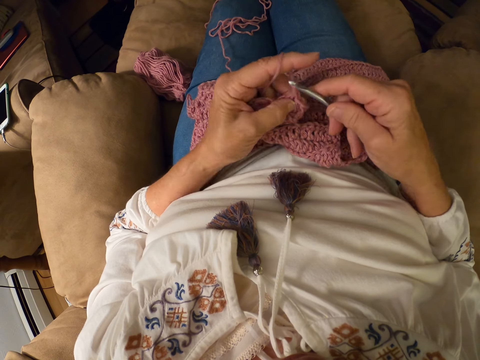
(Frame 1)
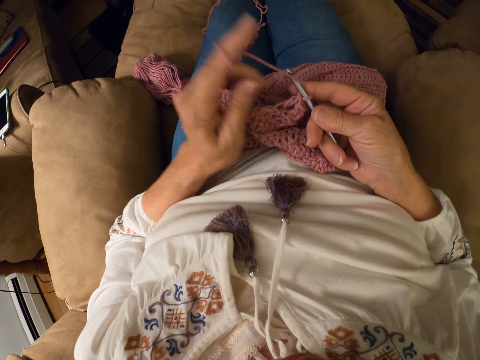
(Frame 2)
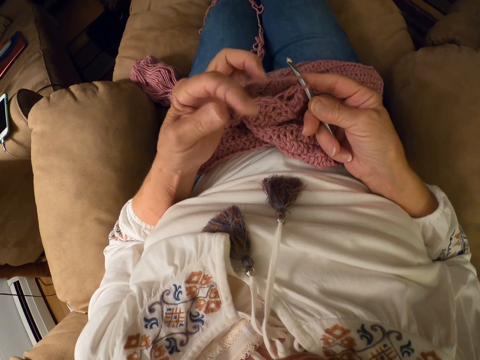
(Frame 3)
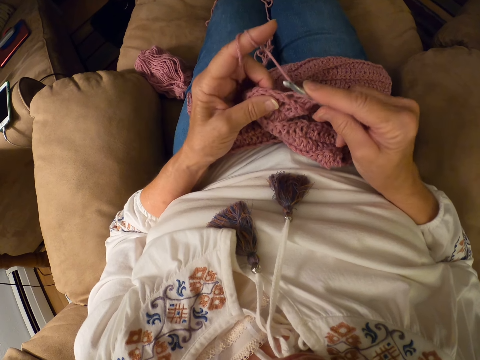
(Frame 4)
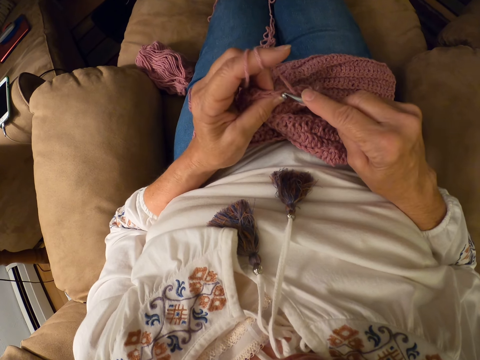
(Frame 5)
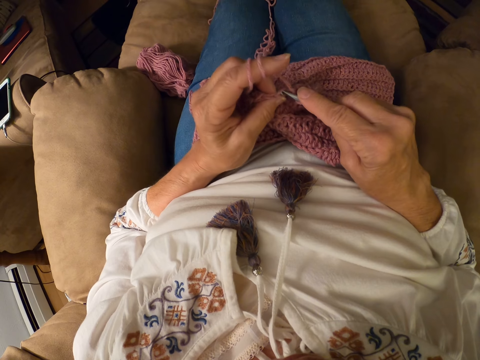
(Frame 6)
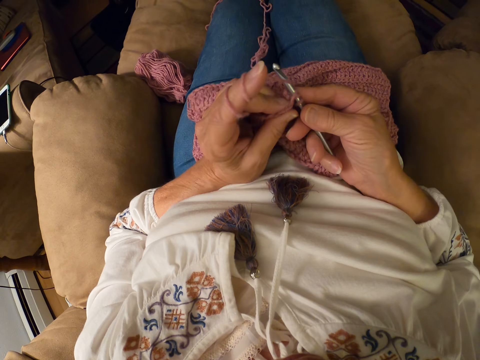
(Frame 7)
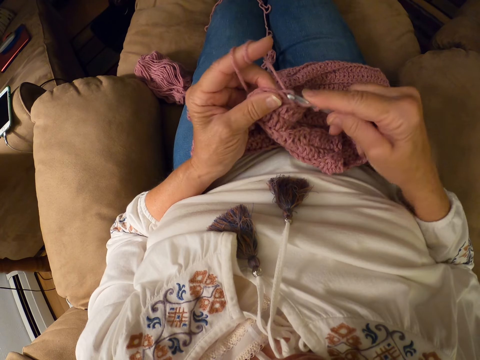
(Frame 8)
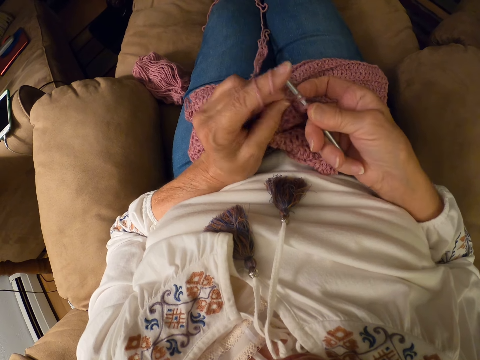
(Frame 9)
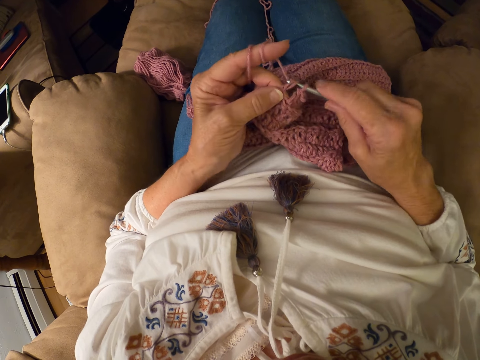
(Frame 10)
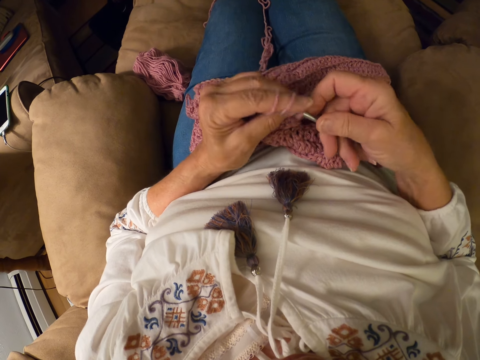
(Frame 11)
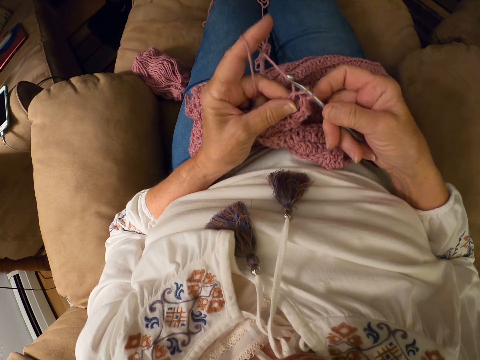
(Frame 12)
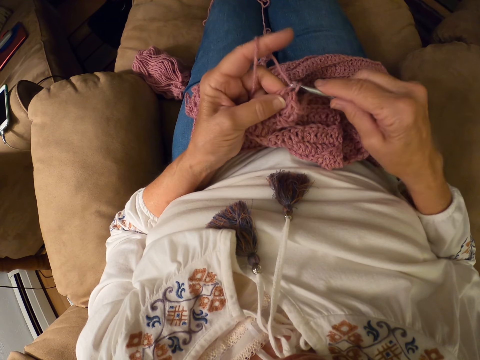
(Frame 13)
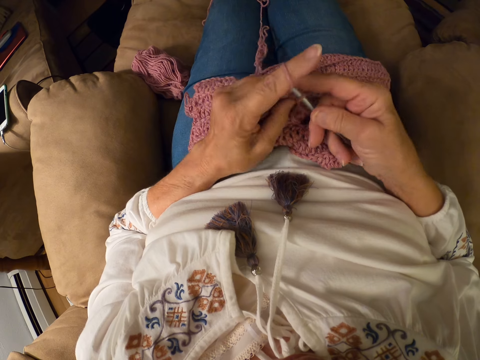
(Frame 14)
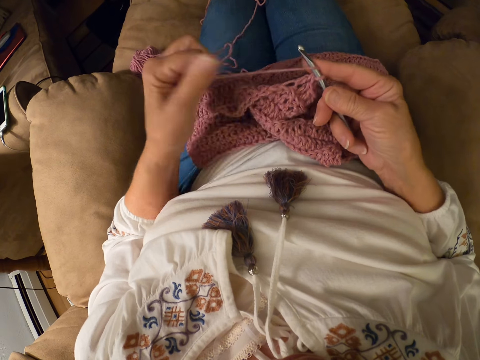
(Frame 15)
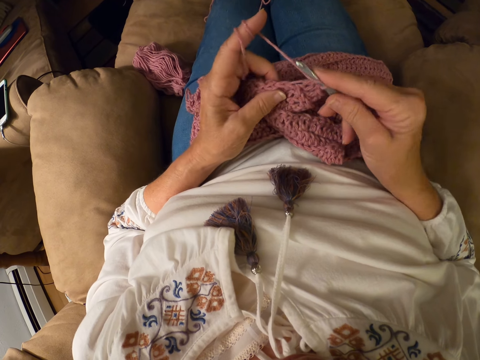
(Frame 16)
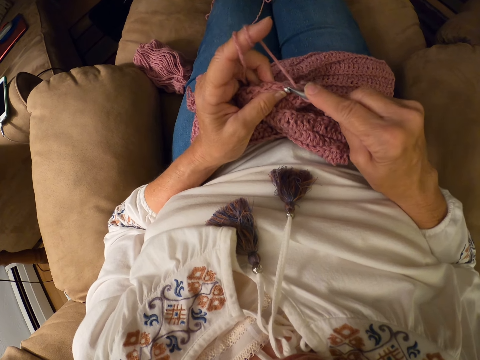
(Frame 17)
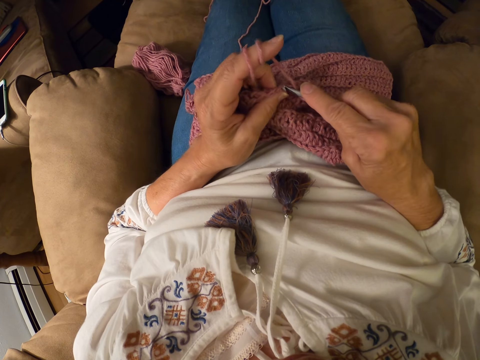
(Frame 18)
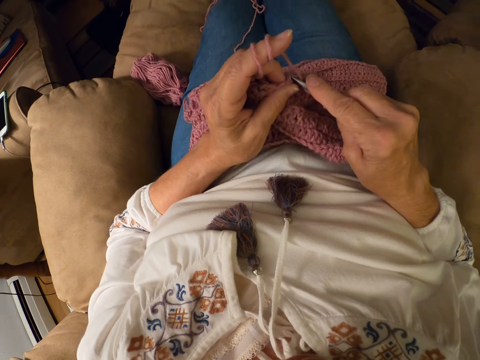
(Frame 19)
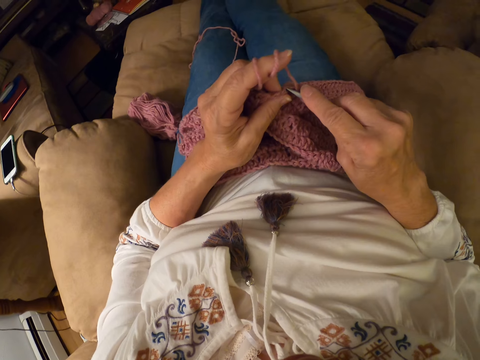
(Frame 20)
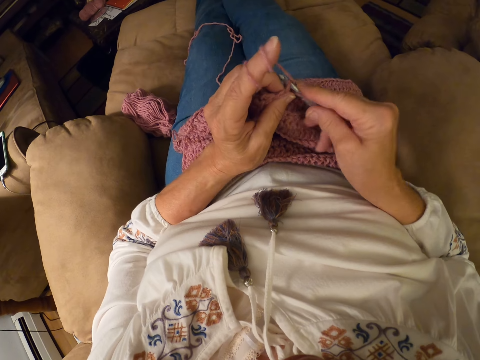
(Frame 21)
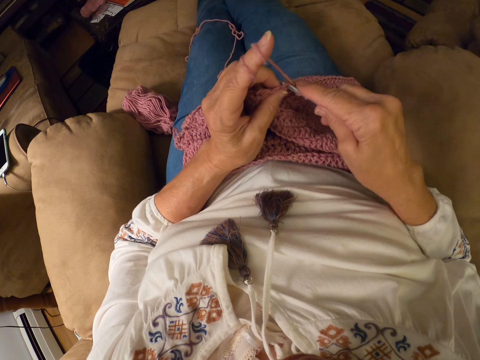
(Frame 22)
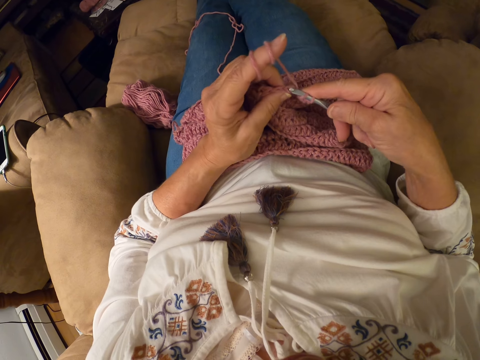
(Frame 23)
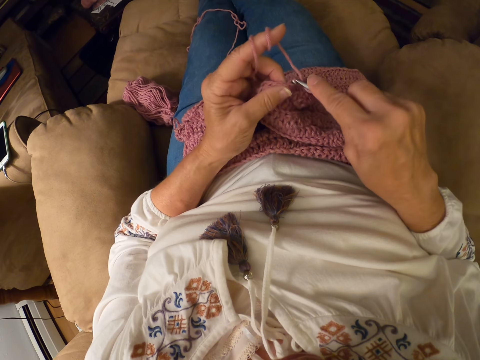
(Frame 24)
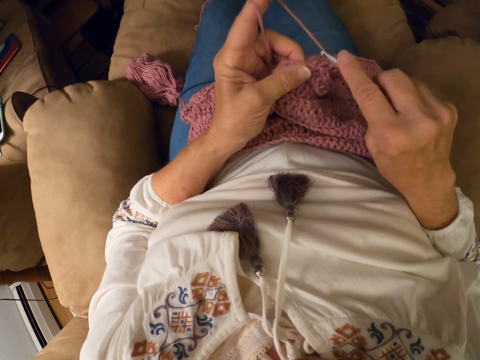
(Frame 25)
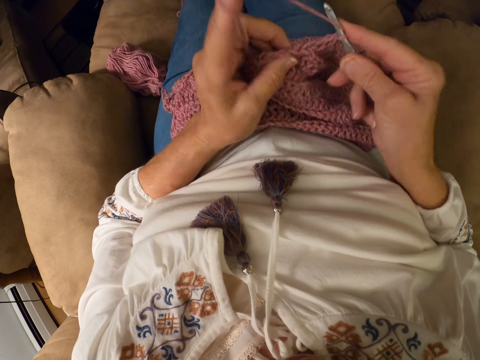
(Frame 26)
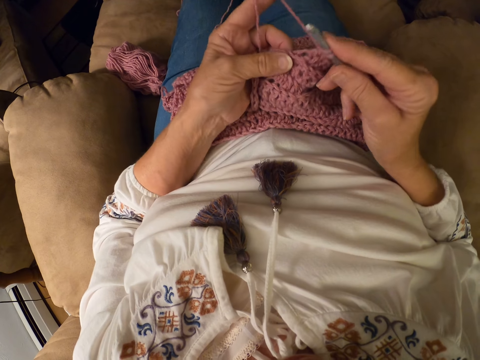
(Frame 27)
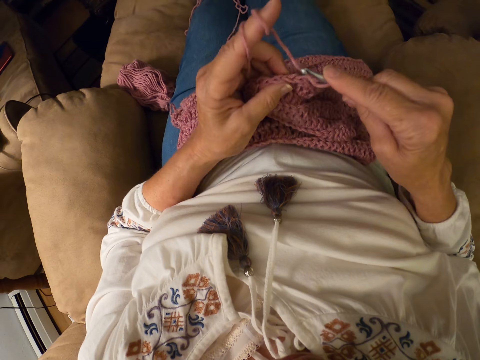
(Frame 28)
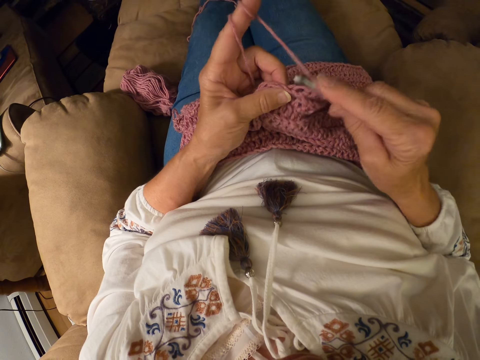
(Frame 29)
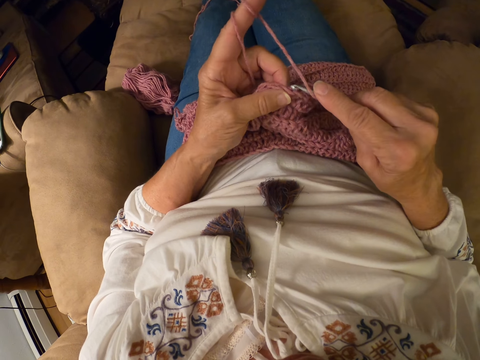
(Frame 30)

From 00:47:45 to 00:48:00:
The camera wearer rolls the yarn with her left index finger. She crochets the yarn with a crochet hook.

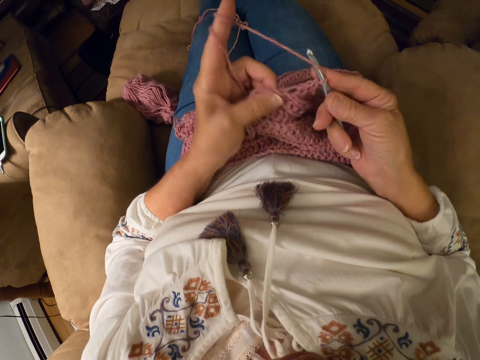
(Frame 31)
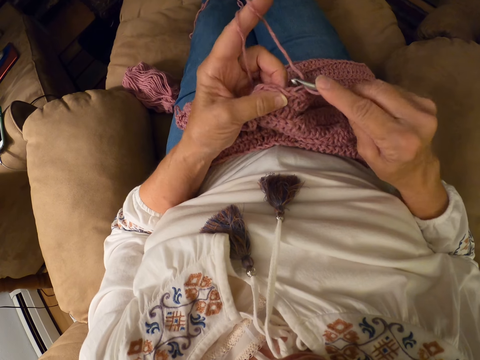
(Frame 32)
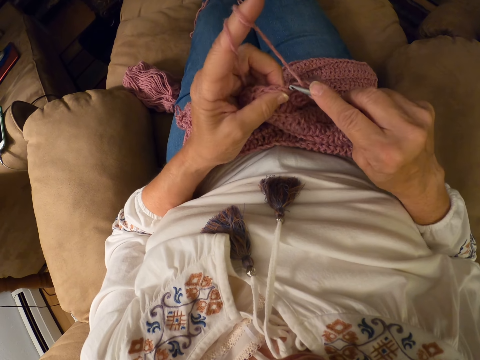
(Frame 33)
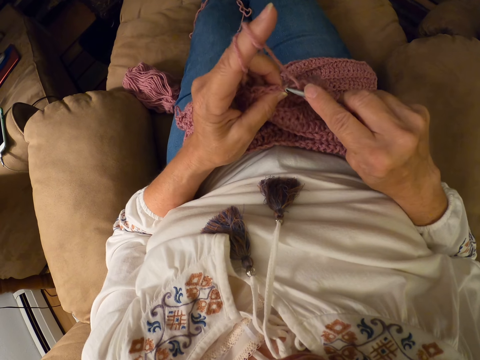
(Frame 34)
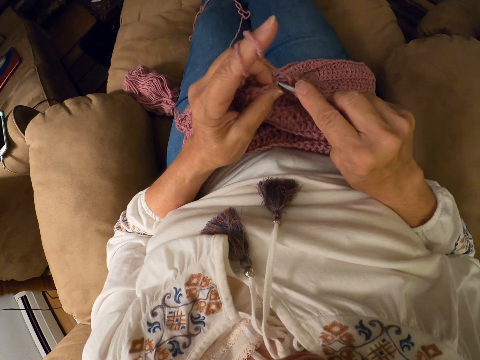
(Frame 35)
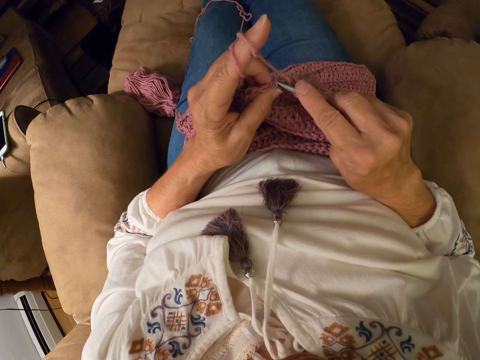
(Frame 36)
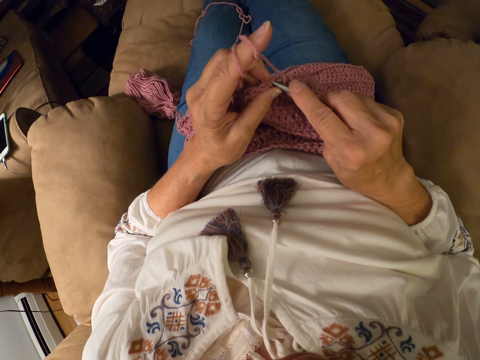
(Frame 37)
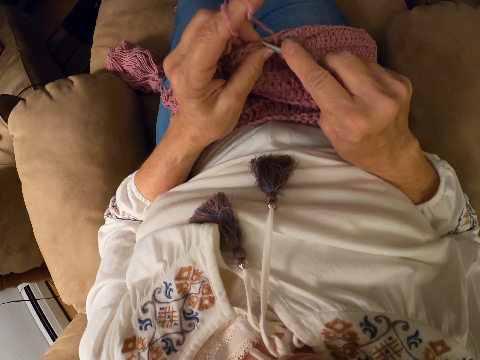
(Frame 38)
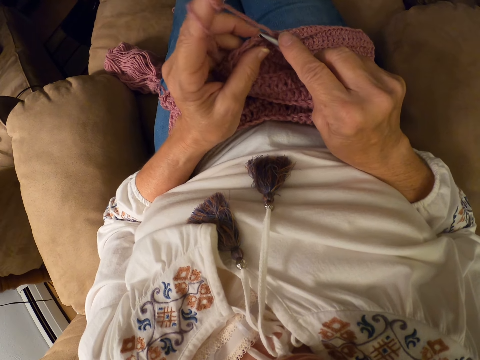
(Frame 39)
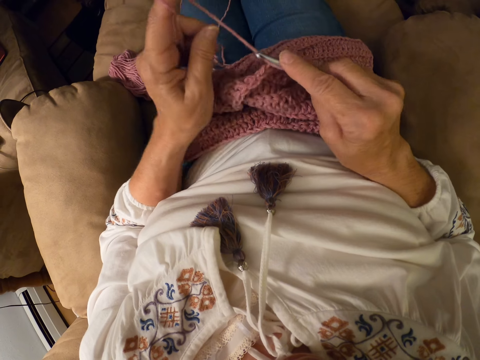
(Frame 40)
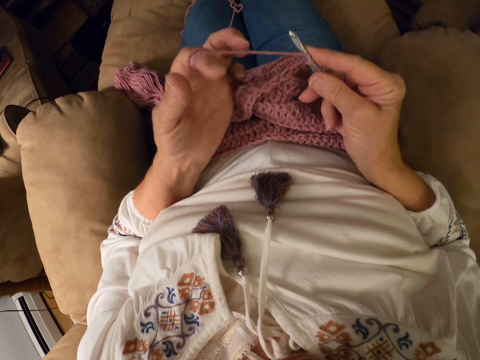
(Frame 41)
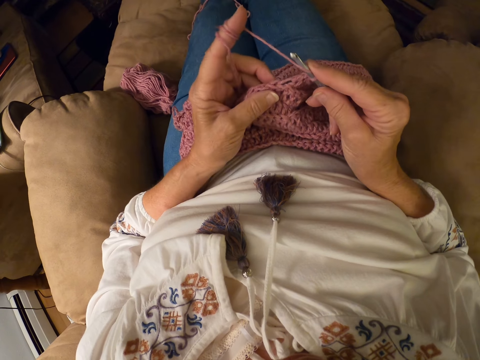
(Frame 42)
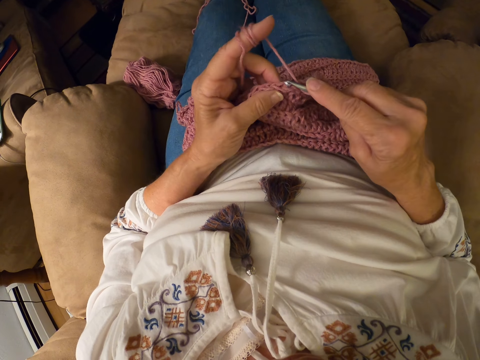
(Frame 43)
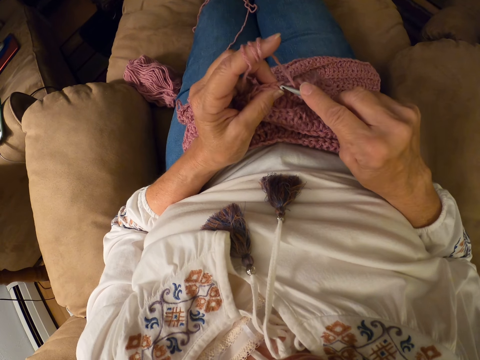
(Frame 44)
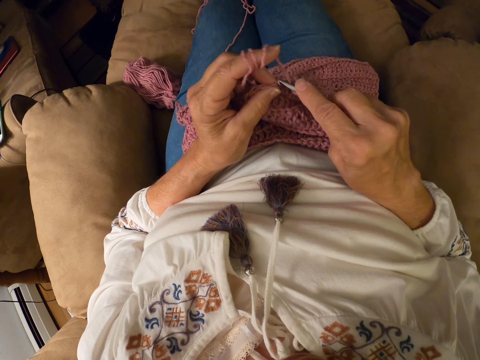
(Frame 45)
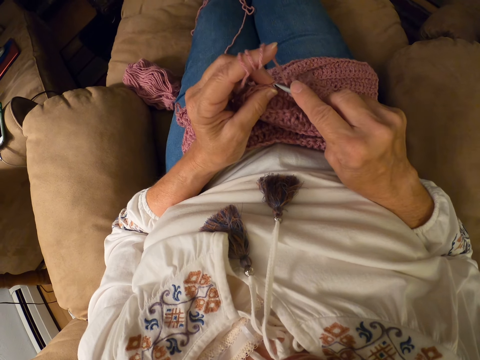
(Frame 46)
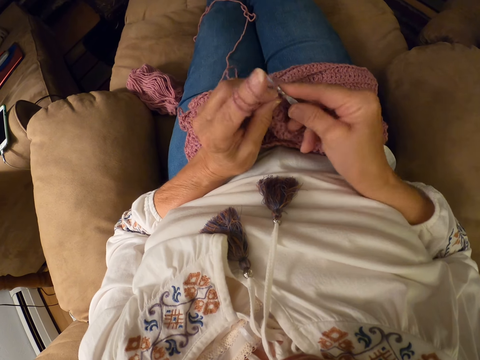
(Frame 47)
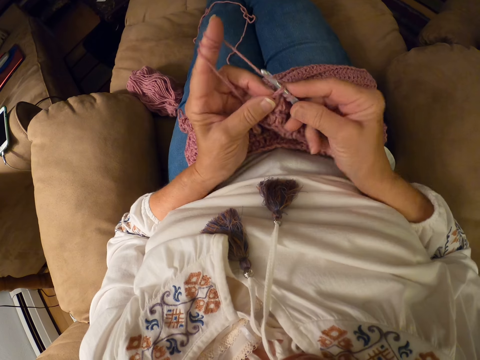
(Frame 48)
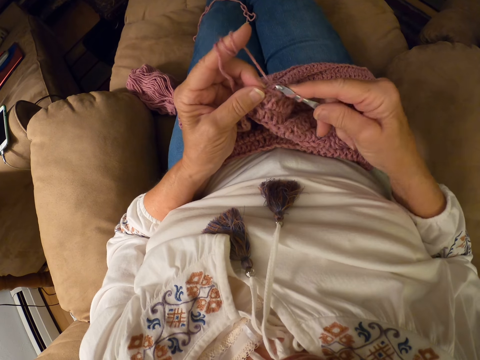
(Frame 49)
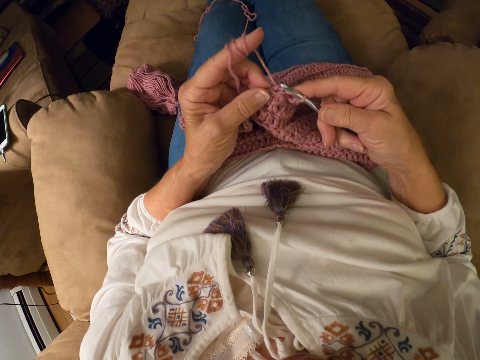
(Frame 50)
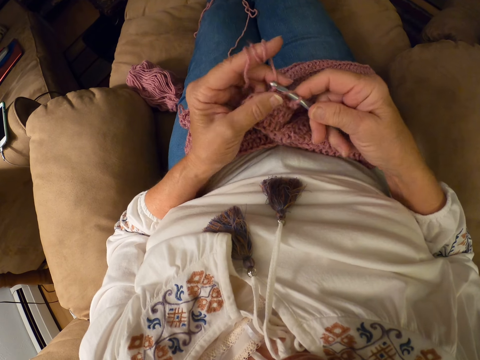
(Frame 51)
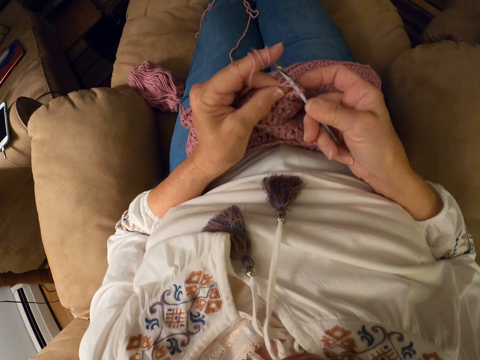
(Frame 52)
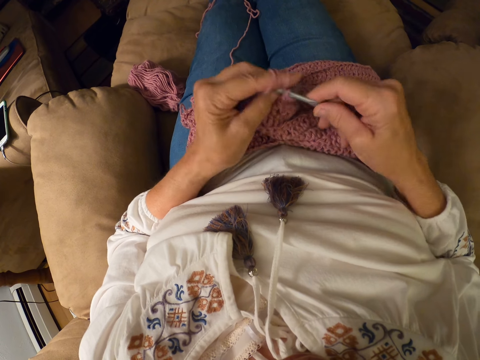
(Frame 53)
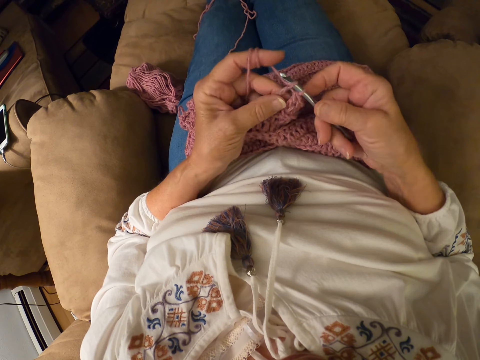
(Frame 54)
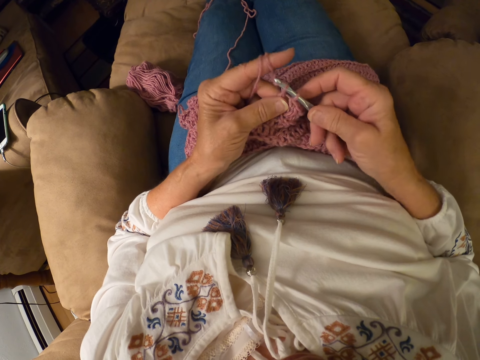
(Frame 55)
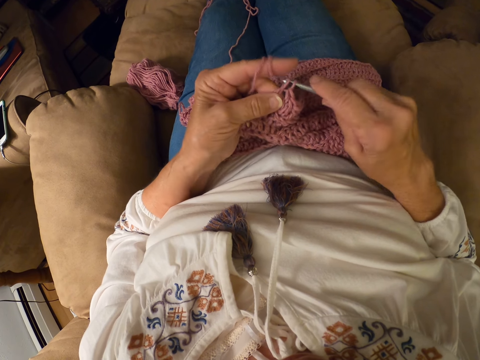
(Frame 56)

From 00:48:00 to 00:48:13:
The camera wearer rolls the yarn with her left index finger. She crochets the yarn with a crochet hook.
